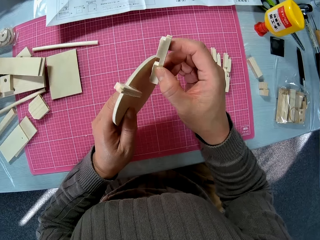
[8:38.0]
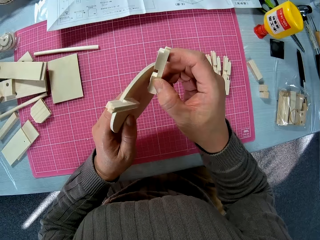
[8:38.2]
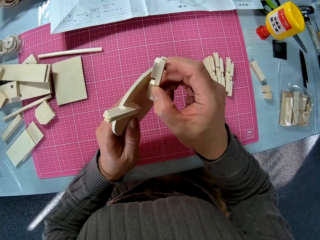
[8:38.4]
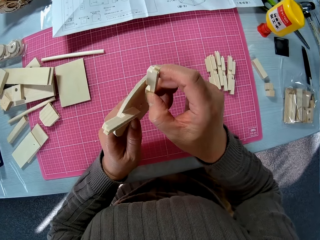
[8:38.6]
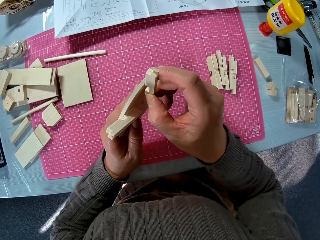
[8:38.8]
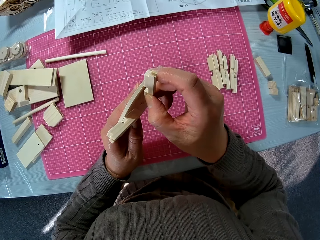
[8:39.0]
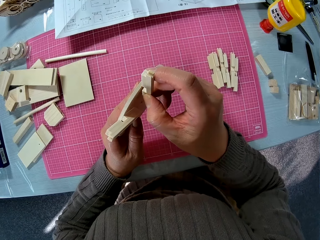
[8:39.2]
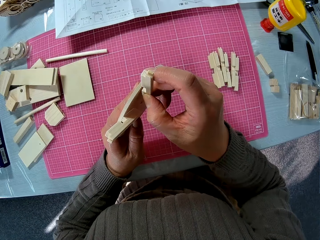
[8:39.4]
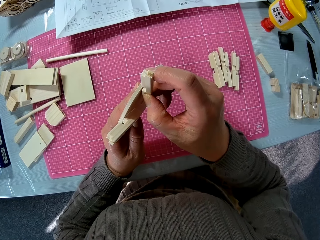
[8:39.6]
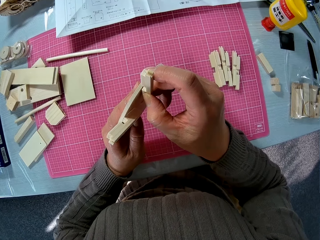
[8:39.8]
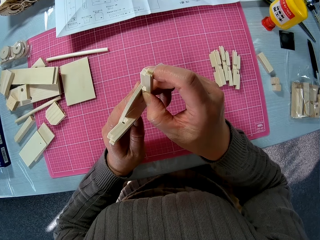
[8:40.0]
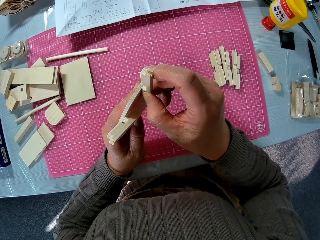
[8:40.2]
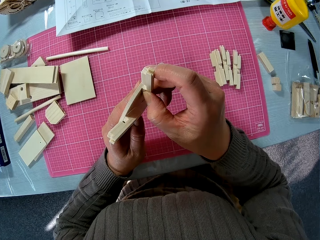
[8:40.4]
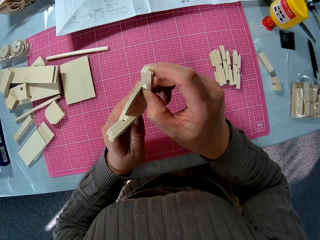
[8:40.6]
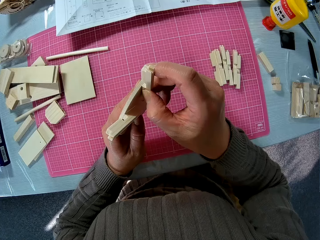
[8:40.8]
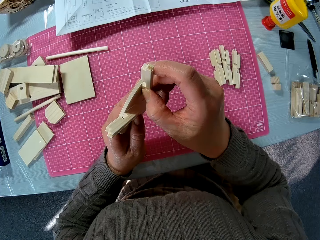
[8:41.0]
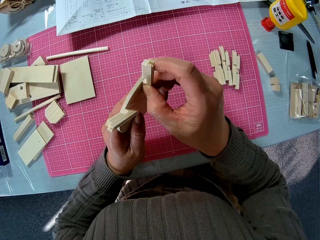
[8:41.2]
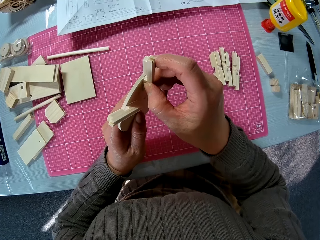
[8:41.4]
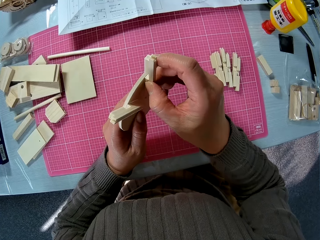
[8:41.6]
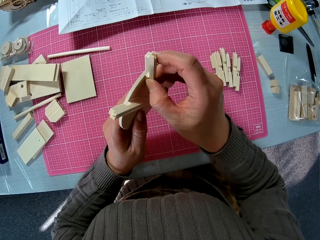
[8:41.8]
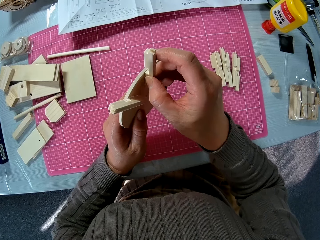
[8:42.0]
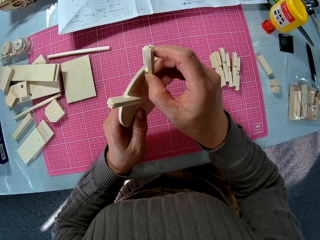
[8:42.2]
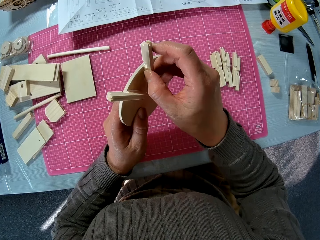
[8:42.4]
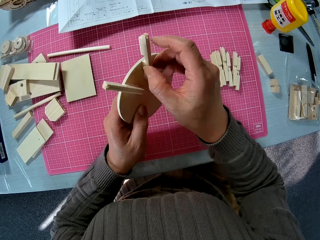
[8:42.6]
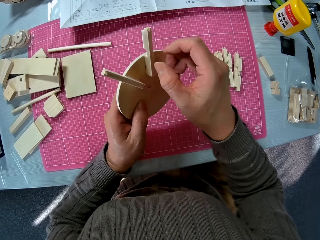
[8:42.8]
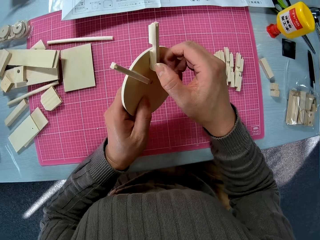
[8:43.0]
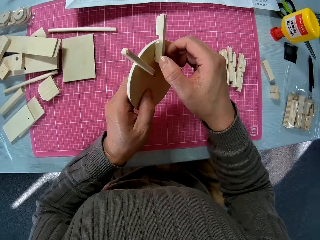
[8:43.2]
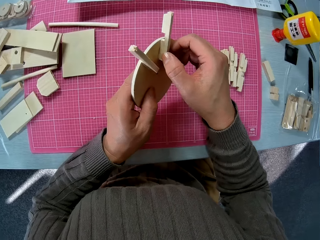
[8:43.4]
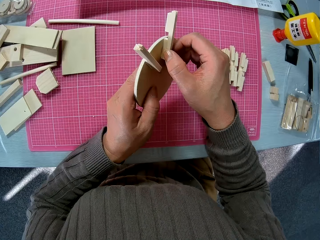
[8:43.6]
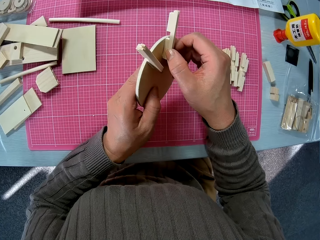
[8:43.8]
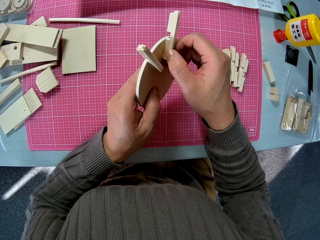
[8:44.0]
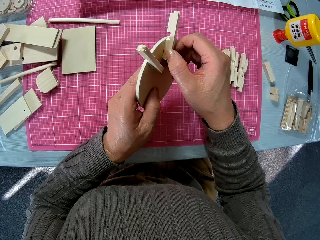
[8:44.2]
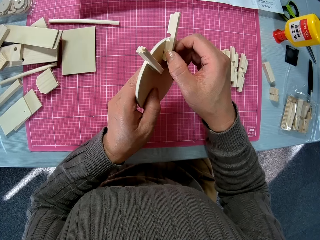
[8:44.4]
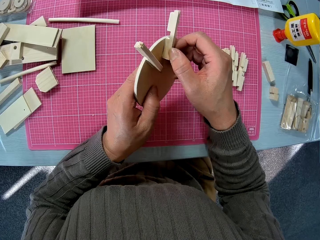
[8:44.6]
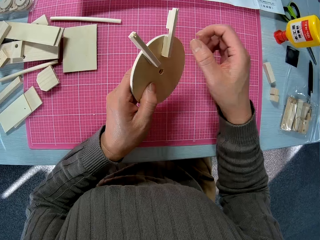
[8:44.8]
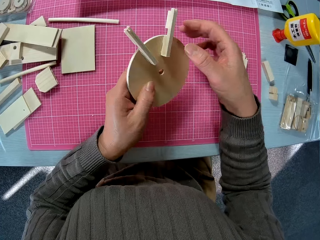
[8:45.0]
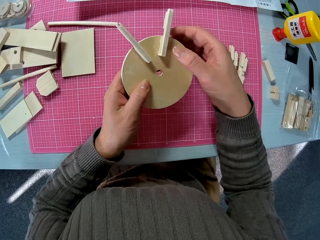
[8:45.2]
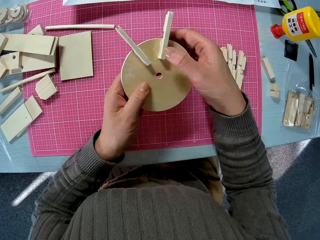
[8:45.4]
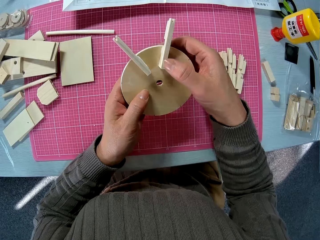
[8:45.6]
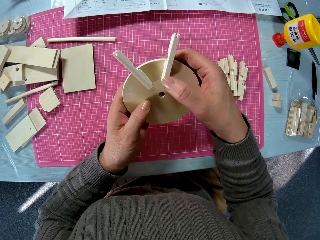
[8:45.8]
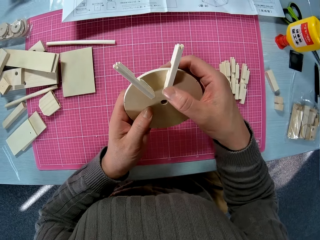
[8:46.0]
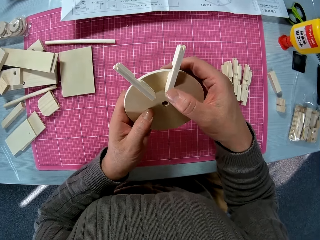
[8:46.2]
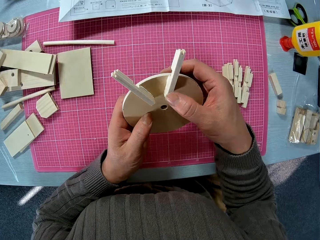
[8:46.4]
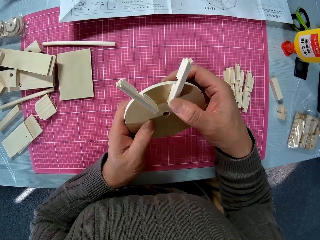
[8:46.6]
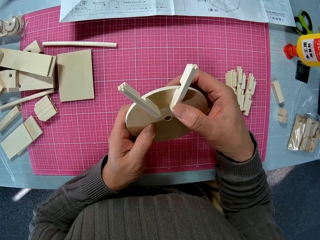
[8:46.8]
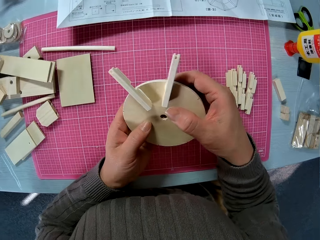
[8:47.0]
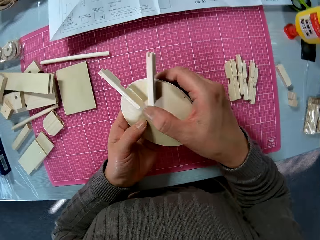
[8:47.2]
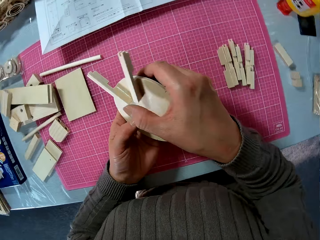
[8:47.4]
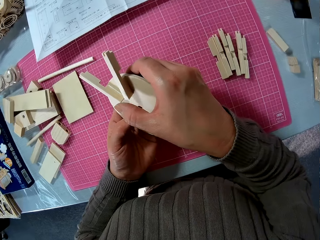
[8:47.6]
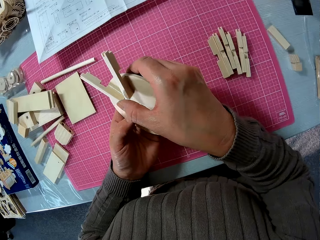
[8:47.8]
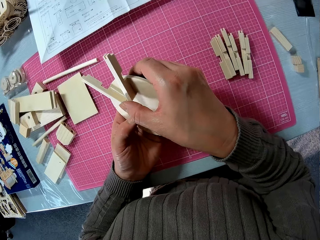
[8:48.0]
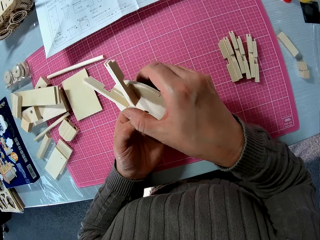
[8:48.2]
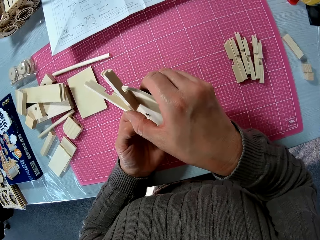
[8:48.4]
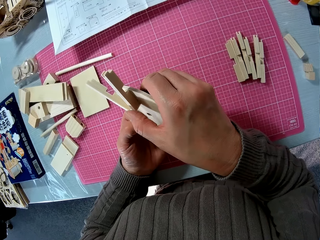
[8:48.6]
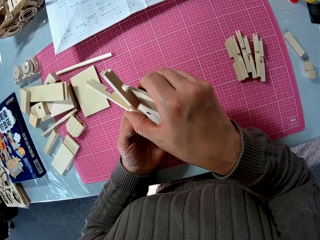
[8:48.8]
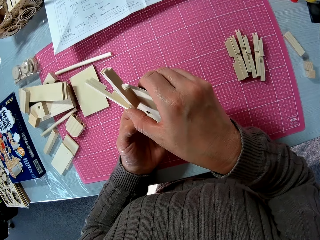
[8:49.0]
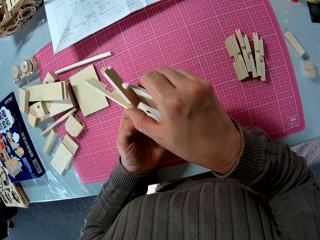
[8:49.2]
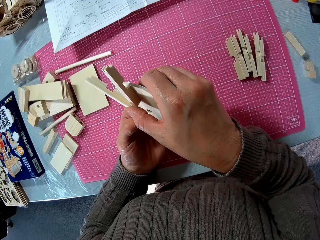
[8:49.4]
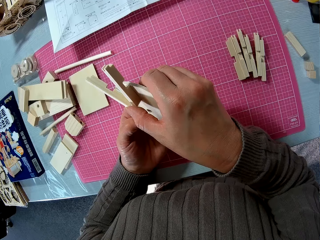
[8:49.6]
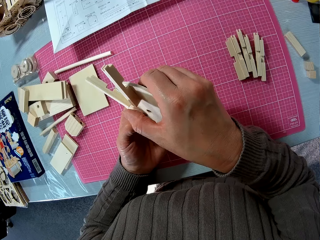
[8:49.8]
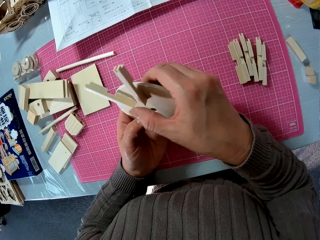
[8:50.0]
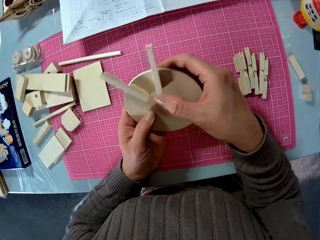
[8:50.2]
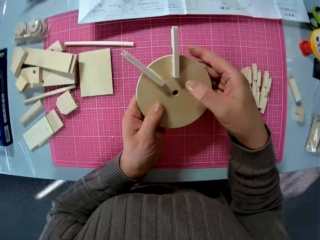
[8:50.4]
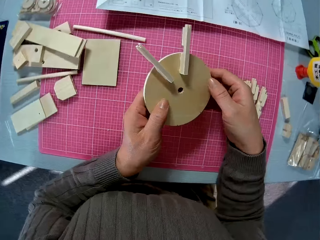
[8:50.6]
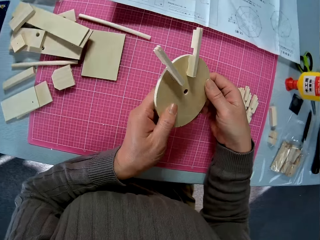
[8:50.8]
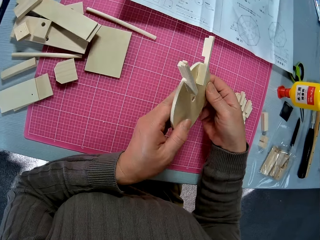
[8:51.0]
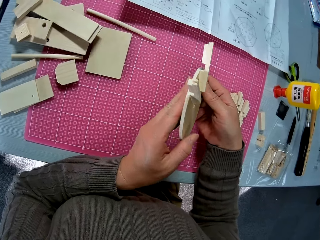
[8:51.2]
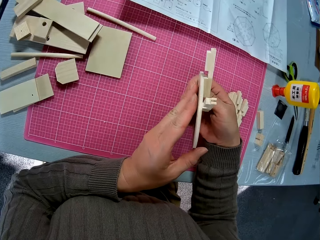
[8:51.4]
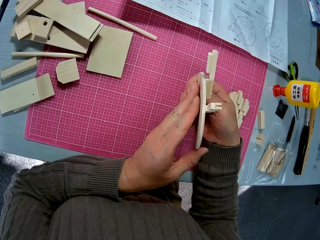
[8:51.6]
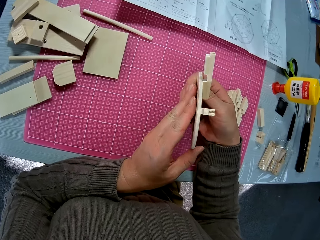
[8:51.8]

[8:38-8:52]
The camera wearer glues another smaller piece of wood to the circular piece of wood or wooden structure. They stare at the wooden structure.

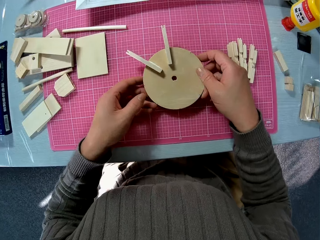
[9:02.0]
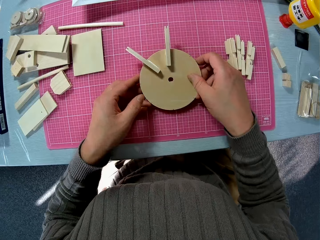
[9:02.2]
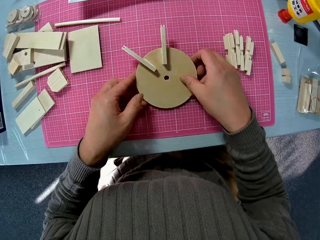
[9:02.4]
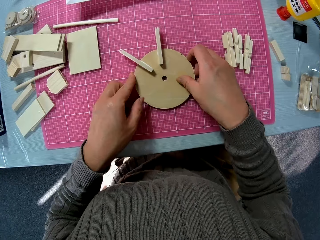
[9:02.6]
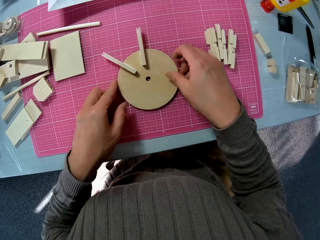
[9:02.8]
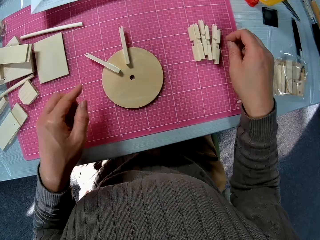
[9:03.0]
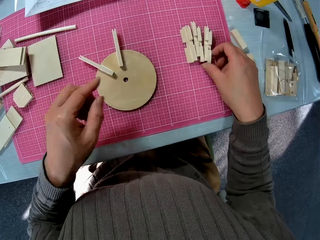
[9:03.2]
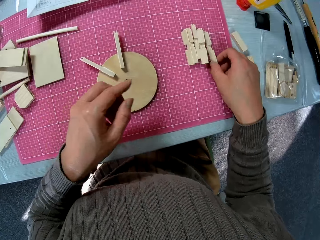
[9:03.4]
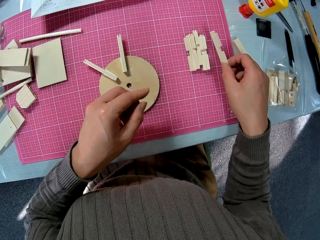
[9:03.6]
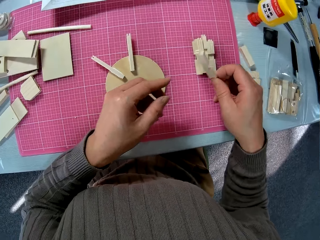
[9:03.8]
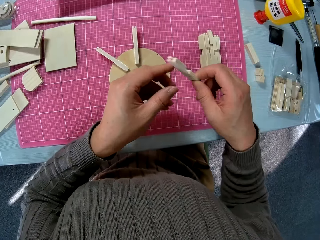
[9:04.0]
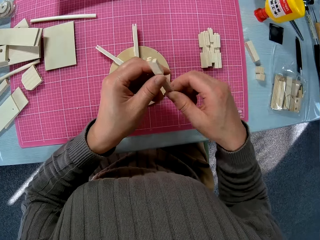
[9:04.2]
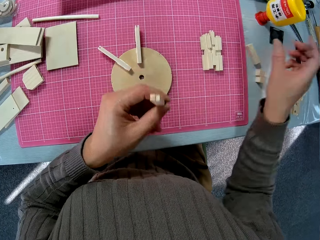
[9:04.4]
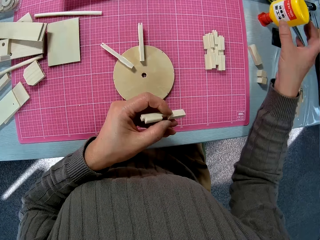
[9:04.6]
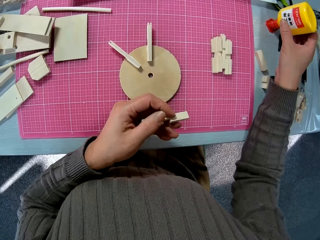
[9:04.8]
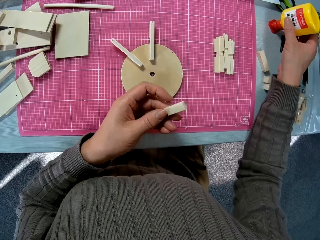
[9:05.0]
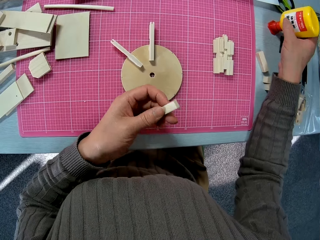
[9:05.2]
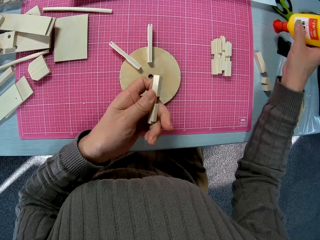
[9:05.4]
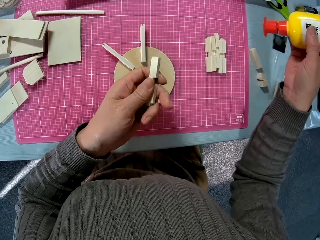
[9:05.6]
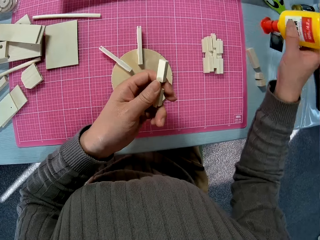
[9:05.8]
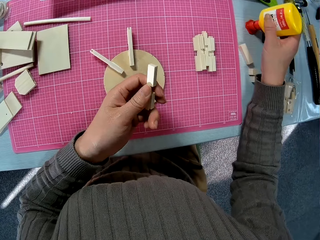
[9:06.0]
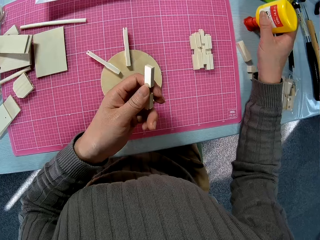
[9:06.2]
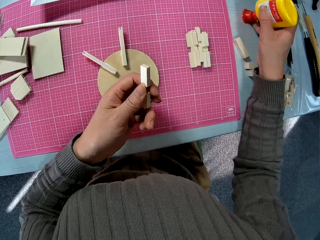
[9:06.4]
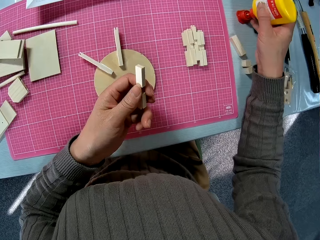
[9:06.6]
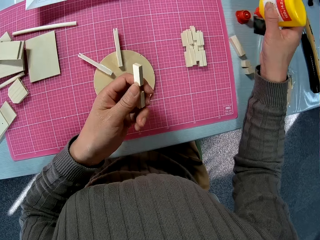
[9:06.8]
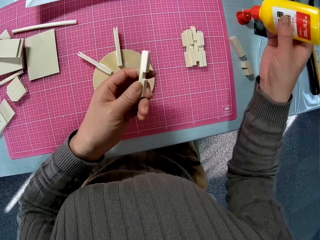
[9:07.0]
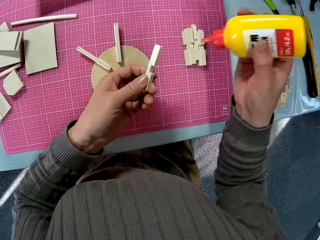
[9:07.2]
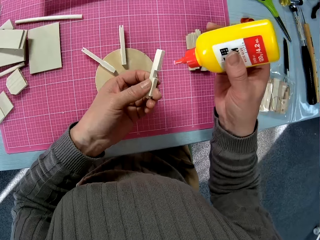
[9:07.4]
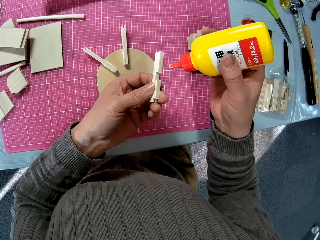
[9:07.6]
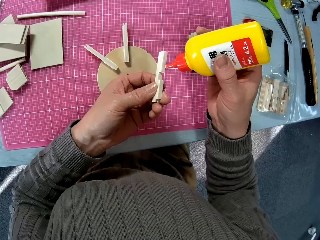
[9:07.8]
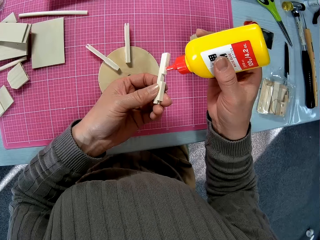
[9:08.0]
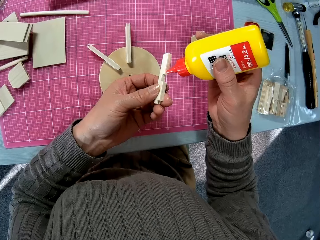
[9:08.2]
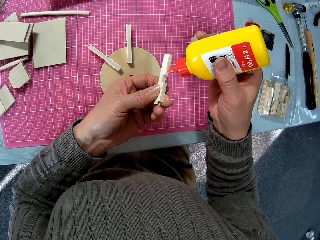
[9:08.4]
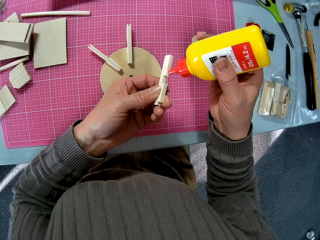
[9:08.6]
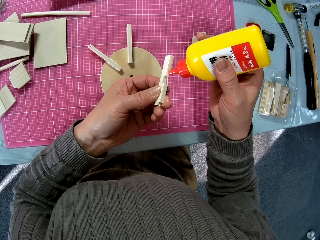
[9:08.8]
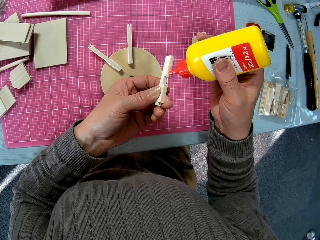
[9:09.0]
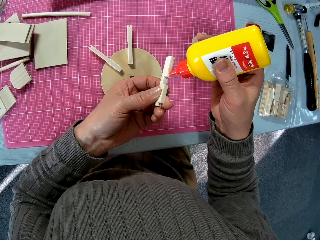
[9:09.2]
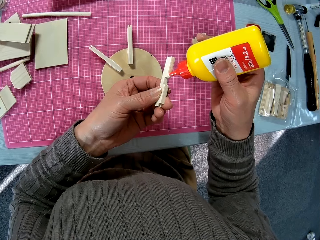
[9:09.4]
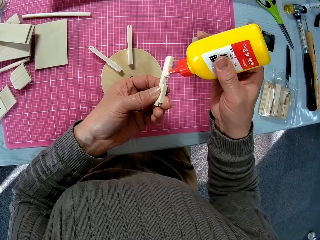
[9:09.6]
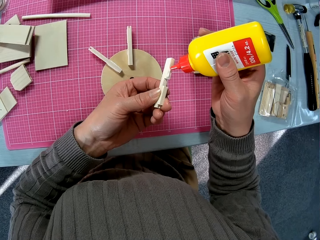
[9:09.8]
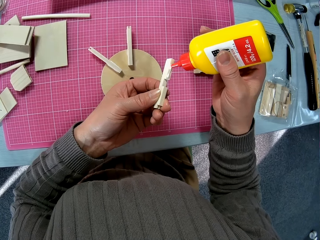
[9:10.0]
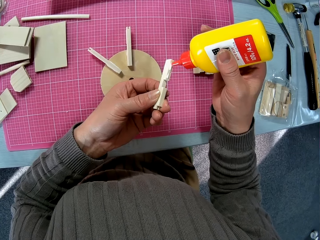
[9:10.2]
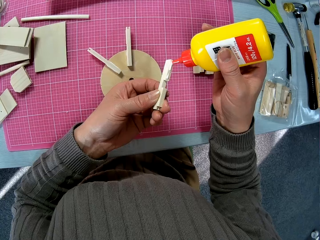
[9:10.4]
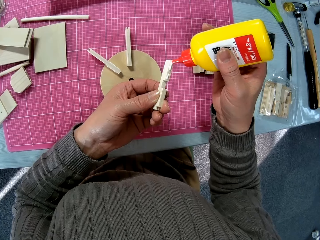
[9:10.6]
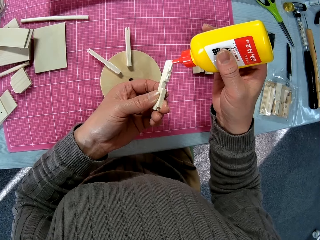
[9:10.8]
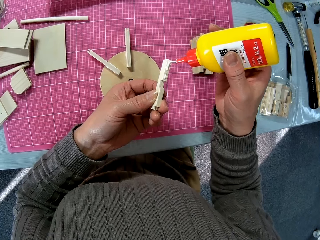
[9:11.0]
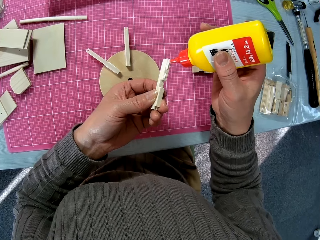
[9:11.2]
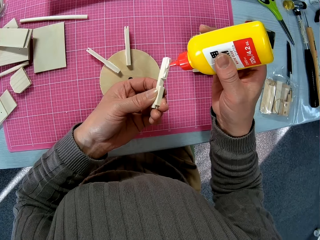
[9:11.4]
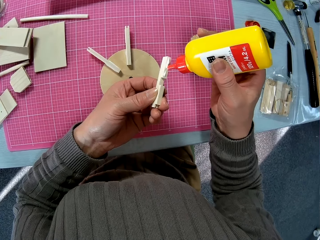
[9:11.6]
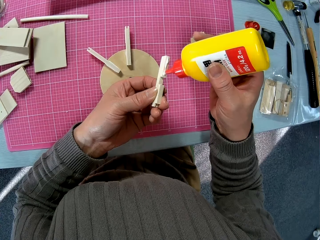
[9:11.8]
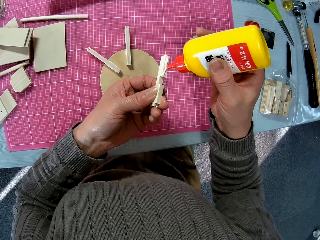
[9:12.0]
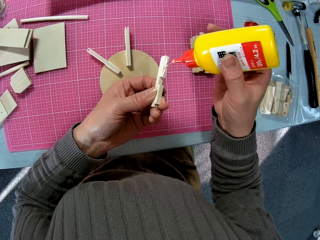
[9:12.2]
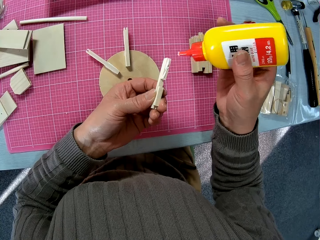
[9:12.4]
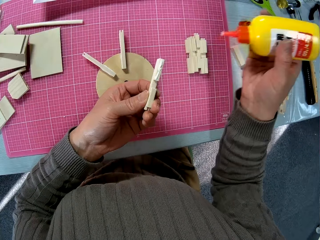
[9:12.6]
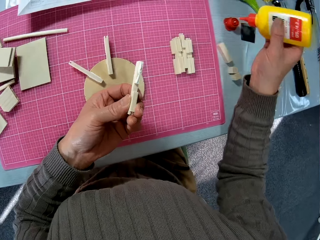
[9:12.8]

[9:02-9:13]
The camera wearer puts the wooden structure on the table. They pick up the wooden model piece from the table. They pick up the wooden glue bottle from the table. They apply the wooden glue on the wooden model piece.
